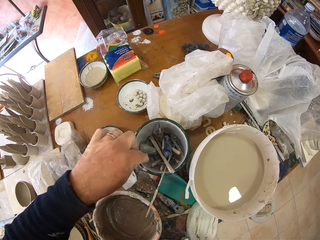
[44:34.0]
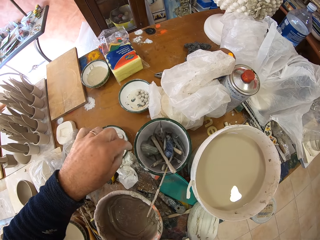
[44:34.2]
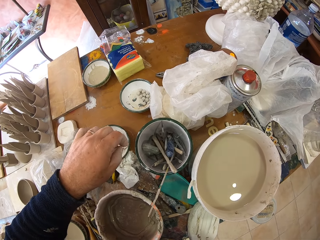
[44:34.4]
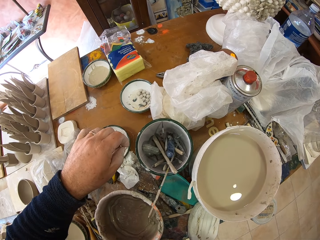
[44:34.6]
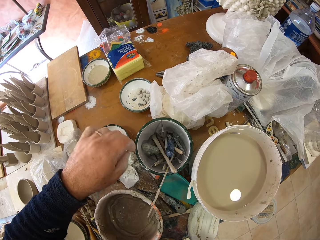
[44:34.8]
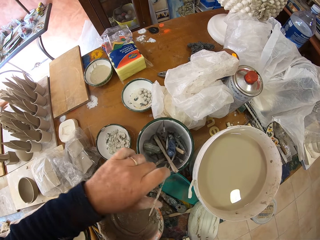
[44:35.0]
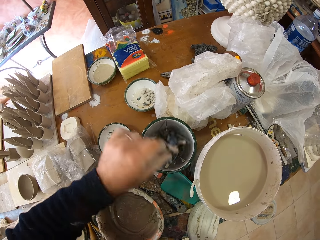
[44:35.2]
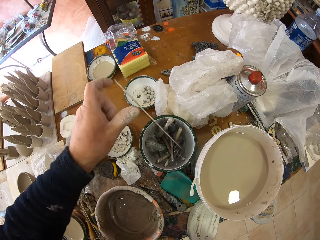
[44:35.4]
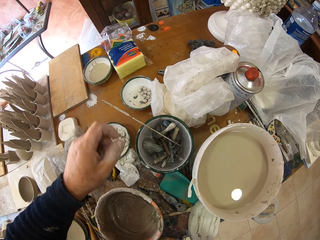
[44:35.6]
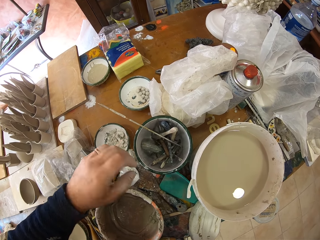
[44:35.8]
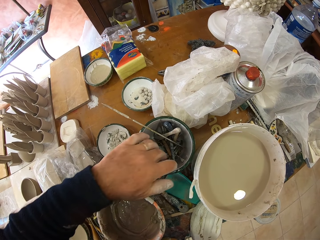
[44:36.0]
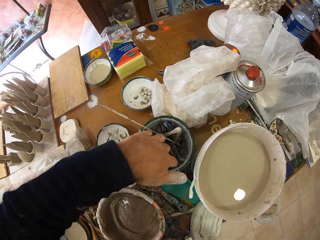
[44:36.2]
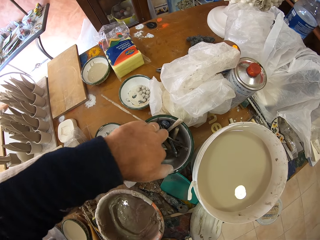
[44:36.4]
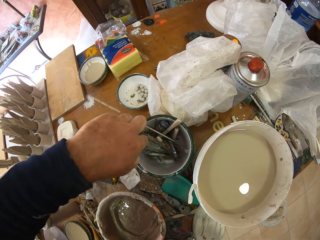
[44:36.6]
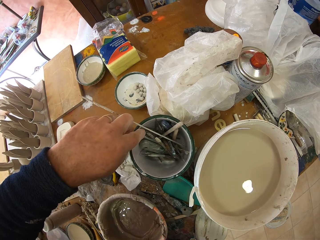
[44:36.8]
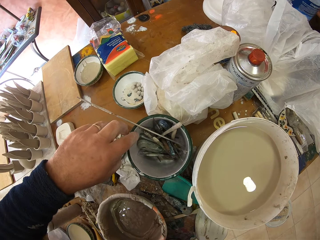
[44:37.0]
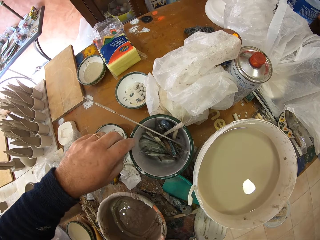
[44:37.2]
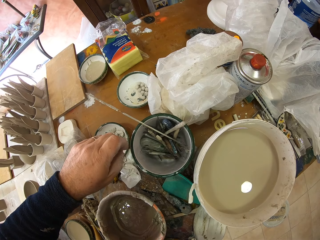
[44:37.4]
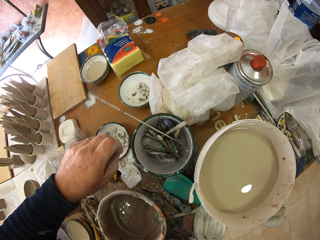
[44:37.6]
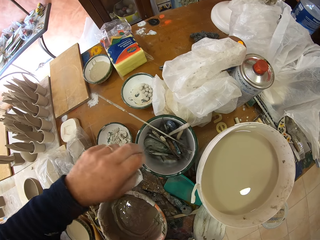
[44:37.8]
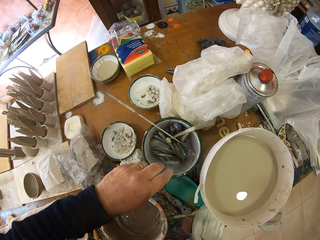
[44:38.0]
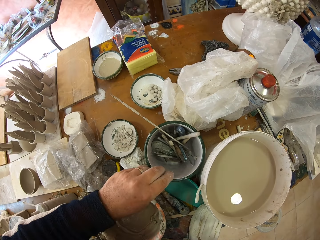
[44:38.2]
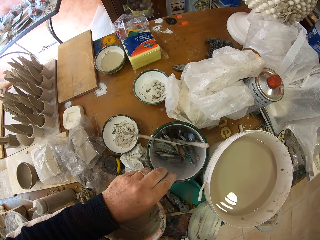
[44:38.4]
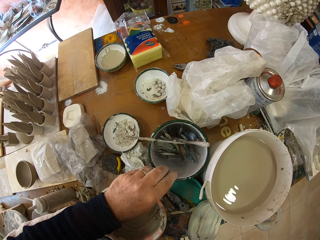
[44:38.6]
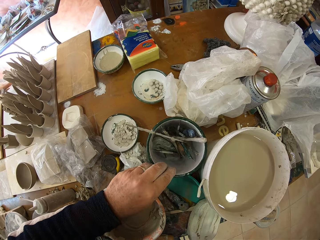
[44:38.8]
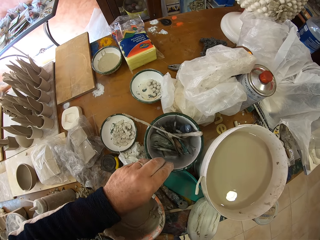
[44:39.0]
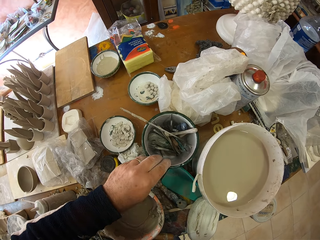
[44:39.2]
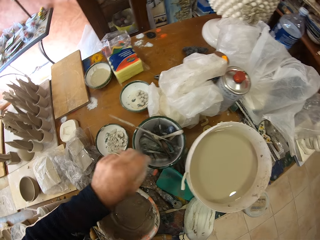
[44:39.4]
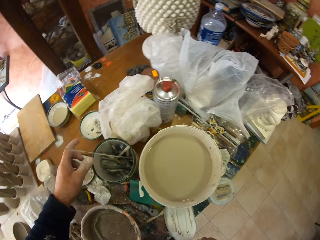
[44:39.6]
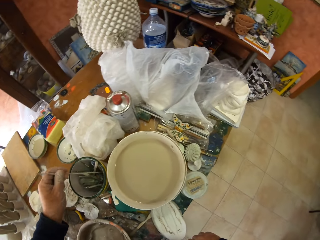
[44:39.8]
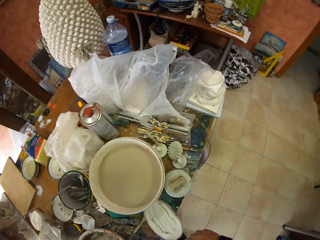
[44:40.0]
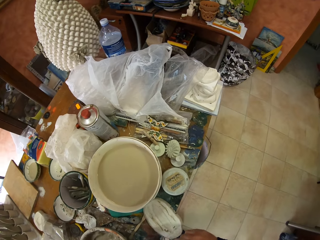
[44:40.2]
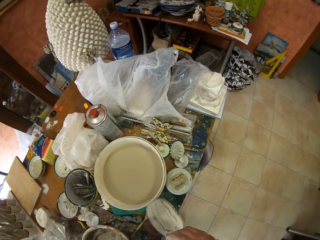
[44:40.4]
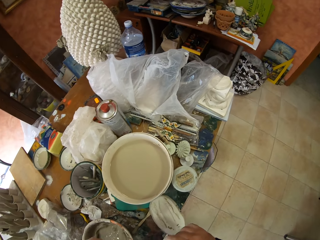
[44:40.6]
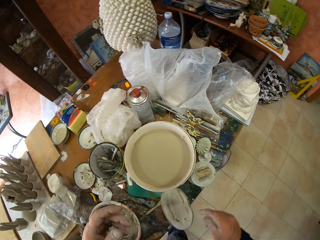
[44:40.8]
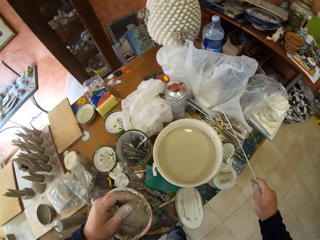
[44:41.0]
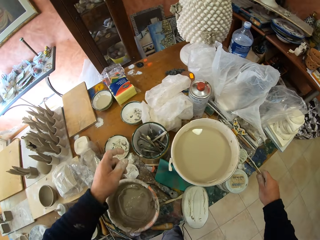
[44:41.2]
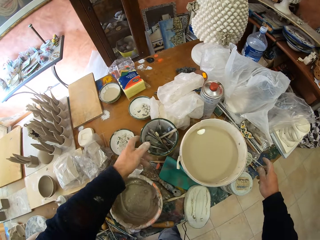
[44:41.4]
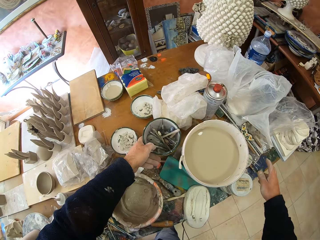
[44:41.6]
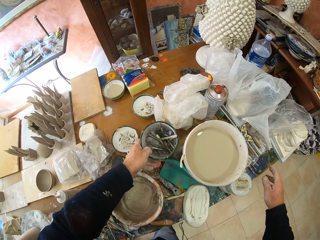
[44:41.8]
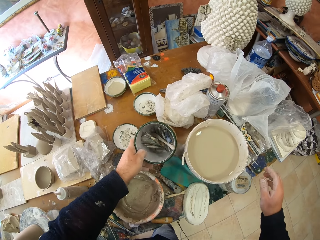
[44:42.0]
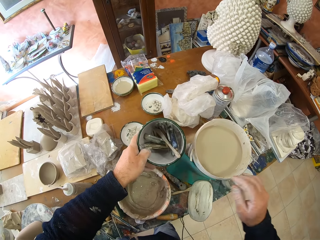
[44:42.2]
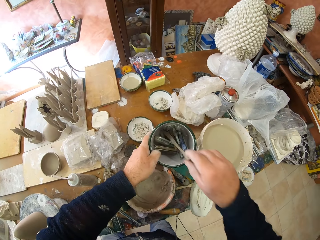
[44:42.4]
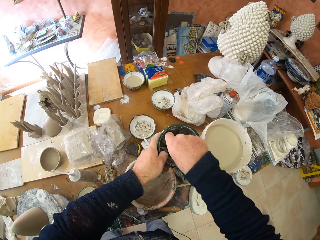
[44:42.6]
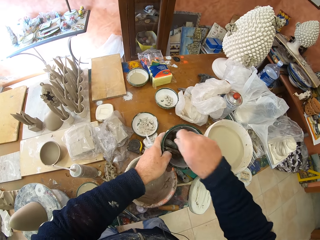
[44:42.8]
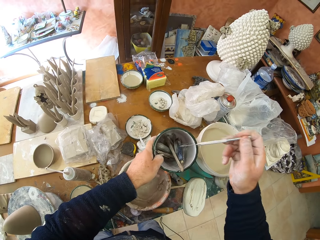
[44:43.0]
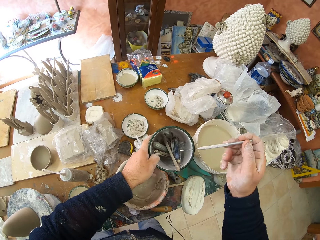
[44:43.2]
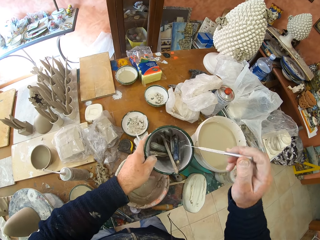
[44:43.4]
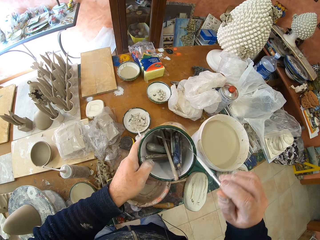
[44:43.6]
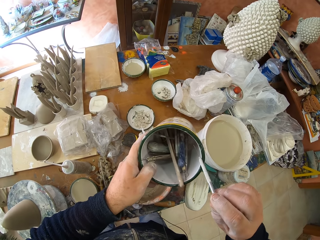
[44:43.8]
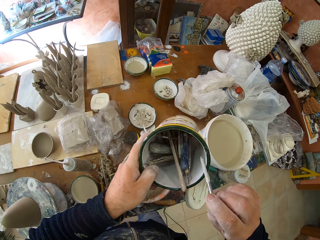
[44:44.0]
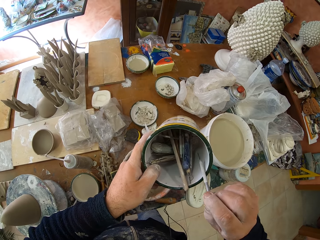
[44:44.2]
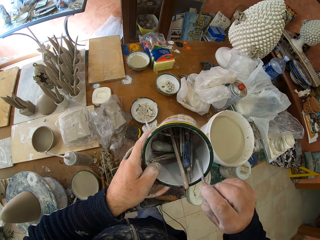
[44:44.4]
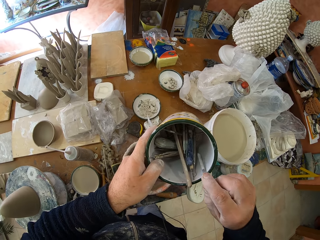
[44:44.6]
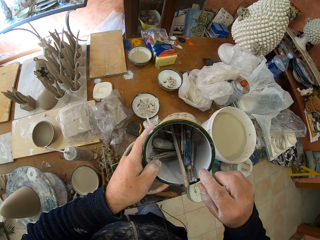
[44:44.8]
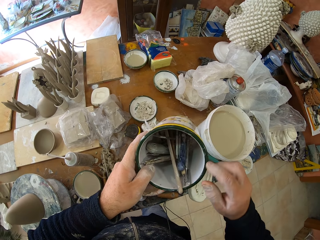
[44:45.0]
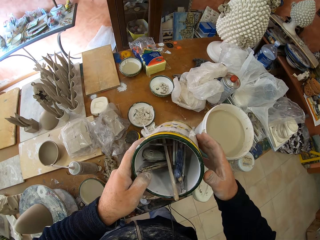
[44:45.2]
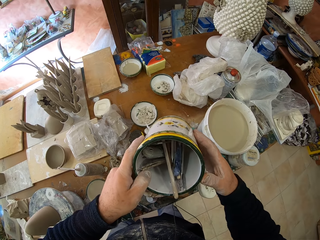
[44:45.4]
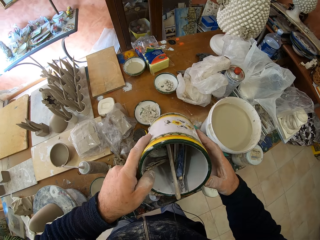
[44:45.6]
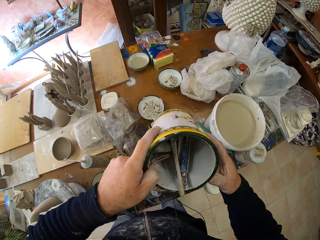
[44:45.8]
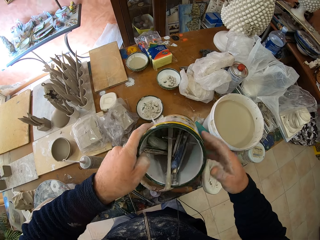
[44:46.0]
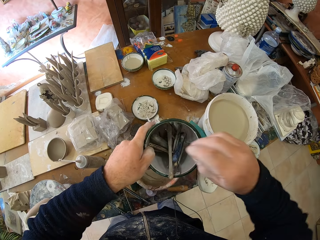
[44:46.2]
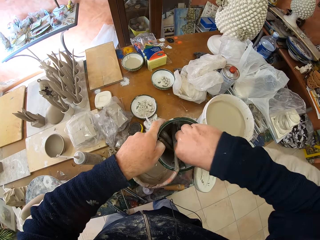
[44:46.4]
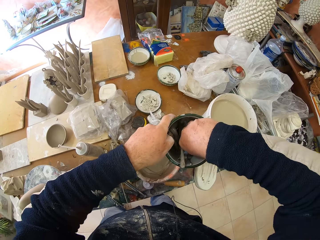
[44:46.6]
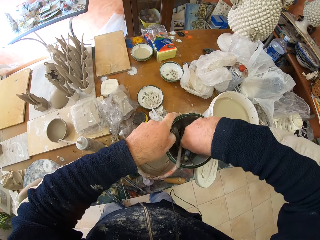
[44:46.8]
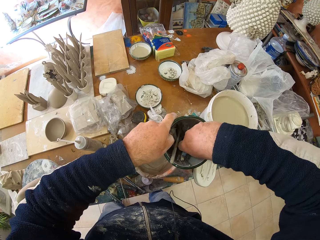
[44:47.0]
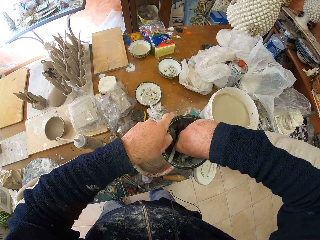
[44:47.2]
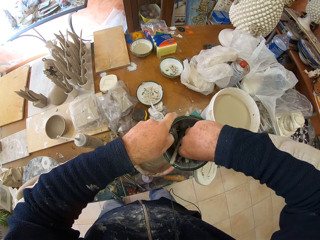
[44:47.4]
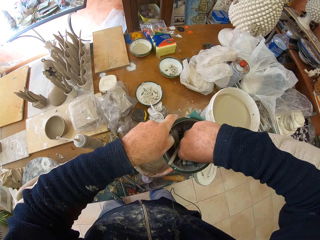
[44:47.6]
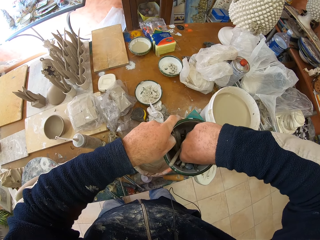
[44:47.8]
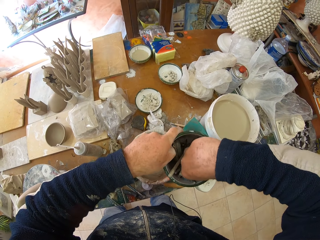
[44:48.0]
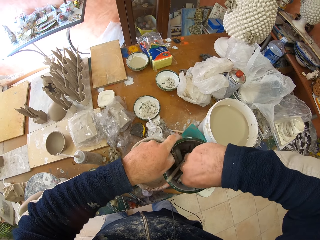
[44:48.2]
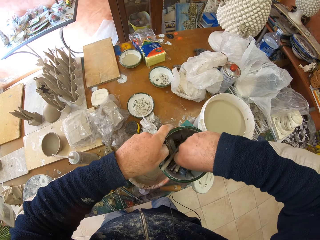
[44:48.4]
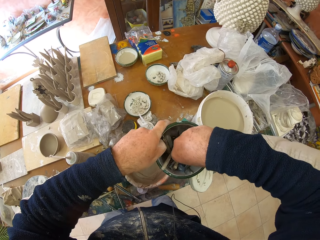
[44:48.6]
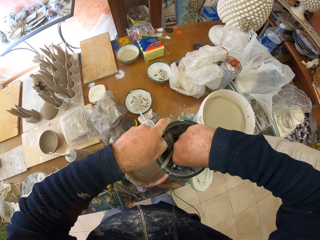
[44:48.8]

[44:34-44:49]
The camera wearer moves items in a tin. They move a rod in the tin. They hold the container. They move the tin on the table. They look around a garage. They pick up the tin from the table. They pick up a needle from the tin. They put down the needle in the tin. They sort items in the tin.

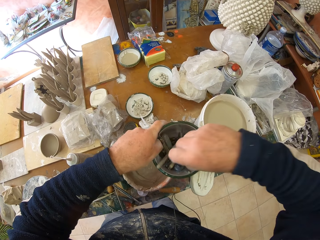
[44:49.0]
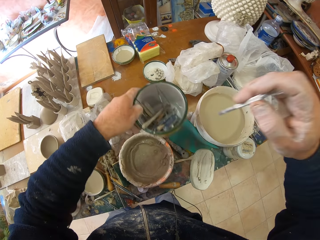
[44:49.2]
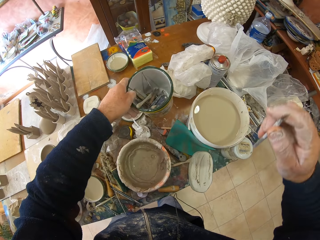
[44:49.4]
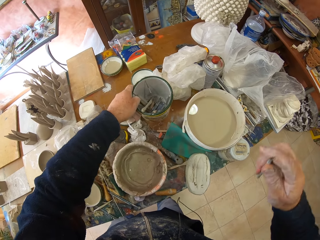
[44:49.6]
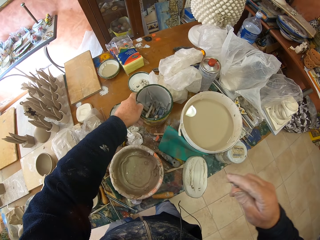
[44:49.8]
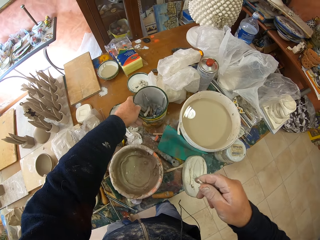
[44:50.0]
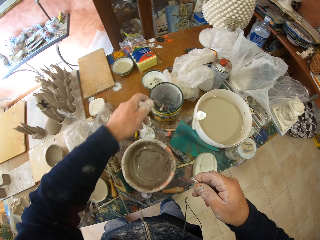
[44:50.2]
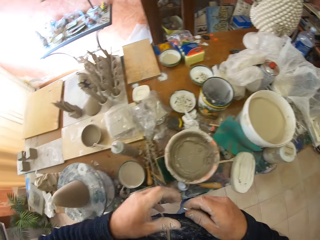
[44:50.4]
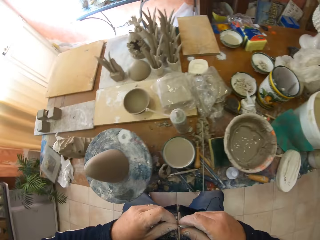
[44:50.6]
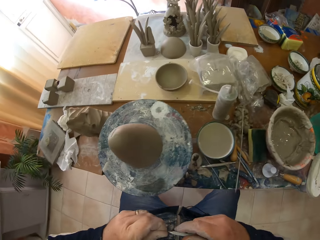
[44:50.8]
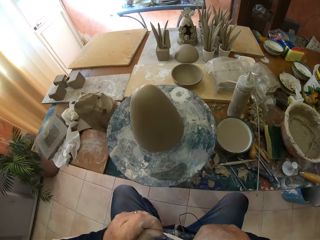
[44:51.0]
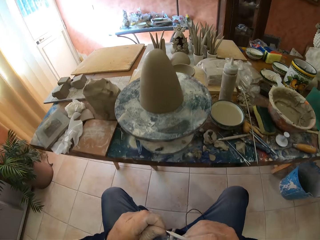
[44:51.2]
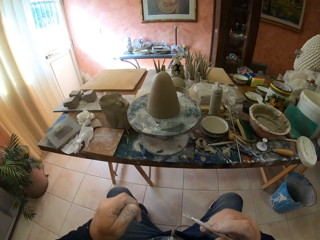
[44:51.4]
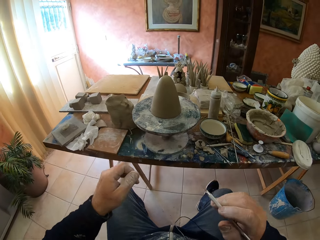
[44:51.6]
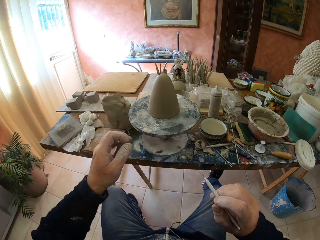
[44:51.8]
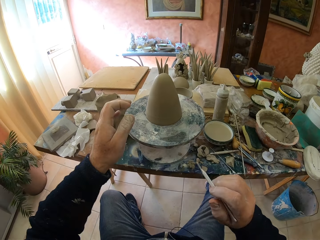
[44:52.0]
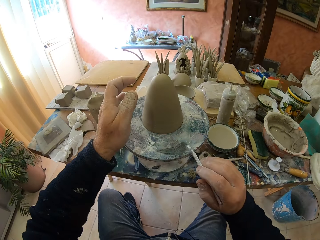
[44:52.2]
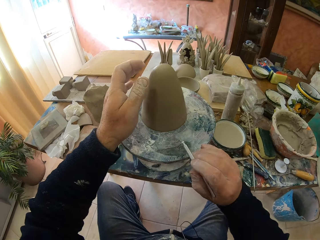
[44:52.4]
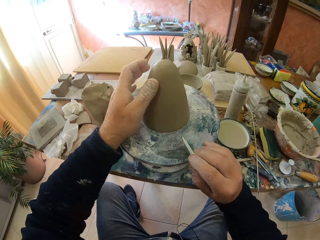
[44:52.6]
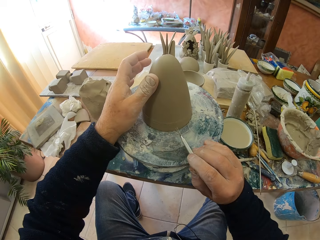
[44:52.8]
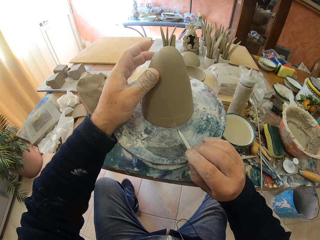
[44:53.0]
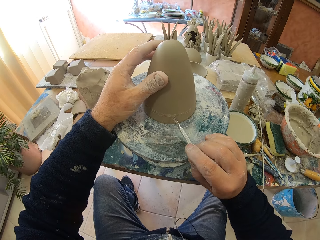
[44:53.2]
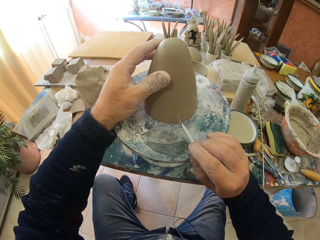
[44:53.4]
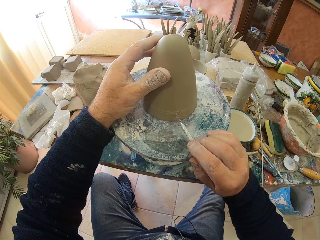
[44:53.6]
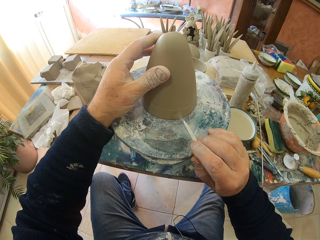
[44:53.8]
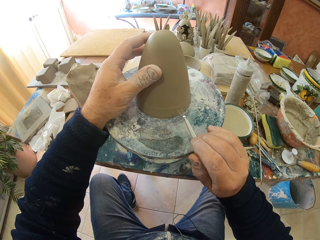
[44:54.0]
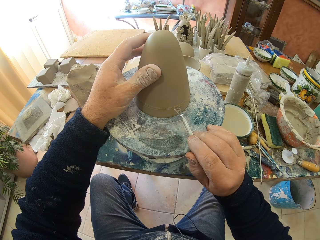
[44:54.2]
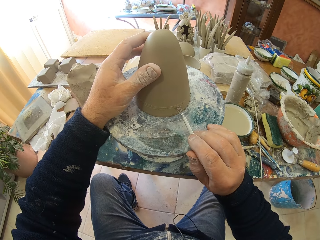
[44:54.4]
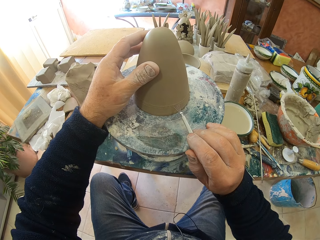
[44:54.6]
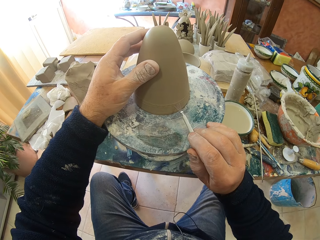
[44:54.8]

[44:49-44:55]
The camera wearer picks up a brush from a tin. They put down the tin on a table. They sit down on a chair. They craft a clay model with the brush.
